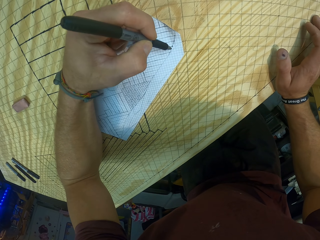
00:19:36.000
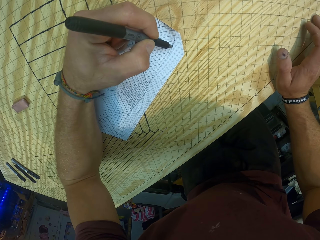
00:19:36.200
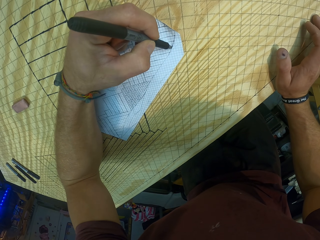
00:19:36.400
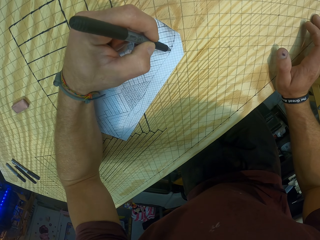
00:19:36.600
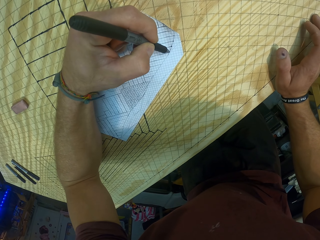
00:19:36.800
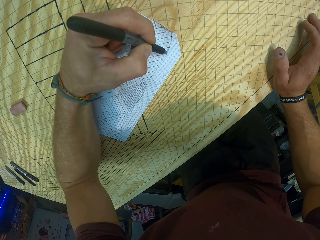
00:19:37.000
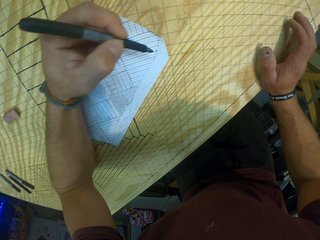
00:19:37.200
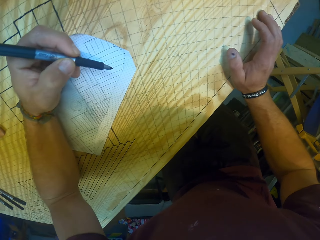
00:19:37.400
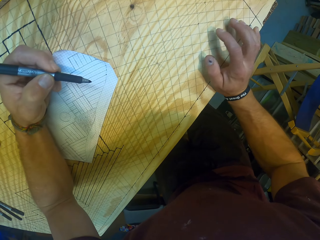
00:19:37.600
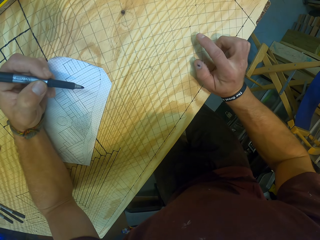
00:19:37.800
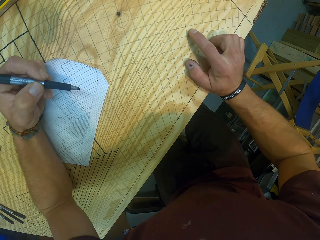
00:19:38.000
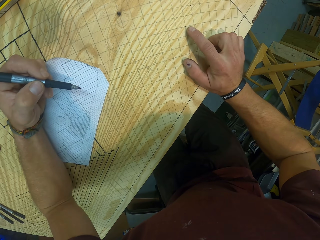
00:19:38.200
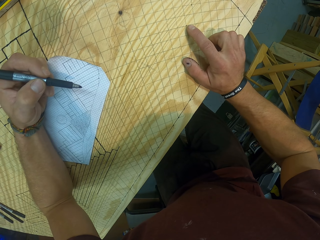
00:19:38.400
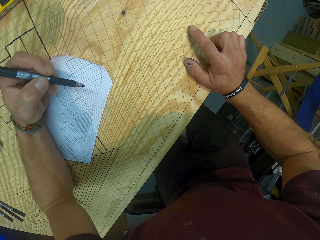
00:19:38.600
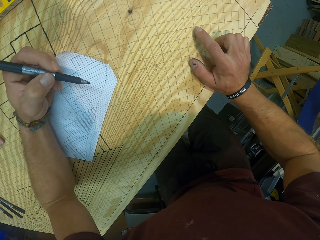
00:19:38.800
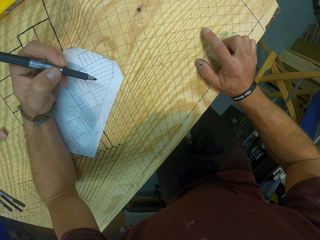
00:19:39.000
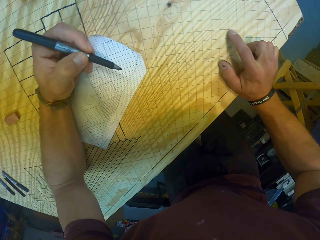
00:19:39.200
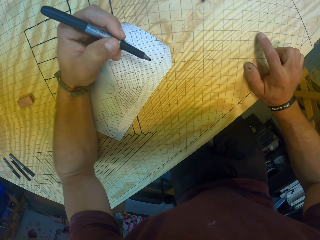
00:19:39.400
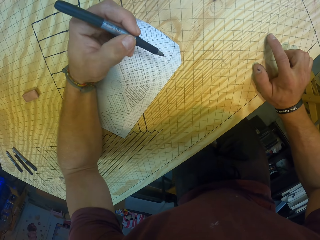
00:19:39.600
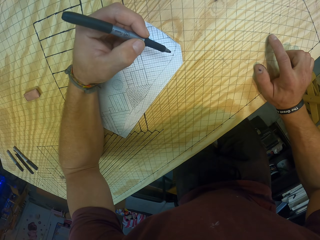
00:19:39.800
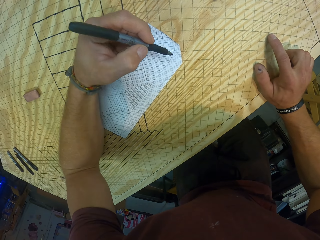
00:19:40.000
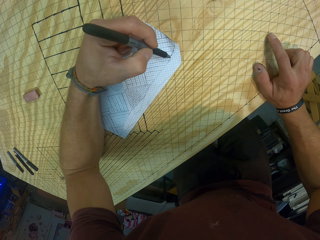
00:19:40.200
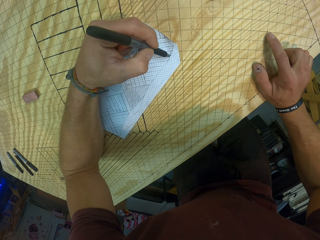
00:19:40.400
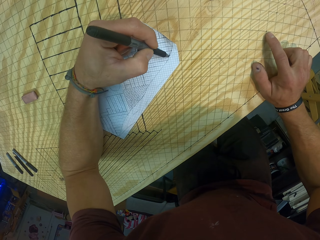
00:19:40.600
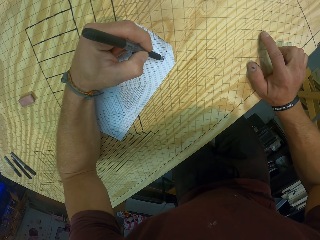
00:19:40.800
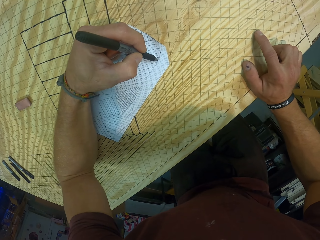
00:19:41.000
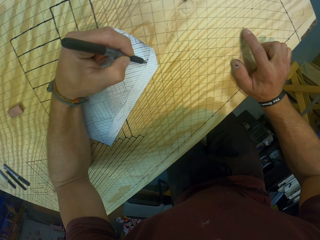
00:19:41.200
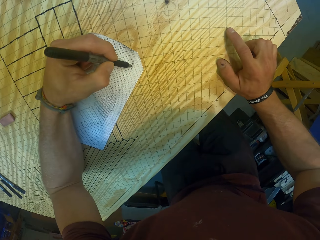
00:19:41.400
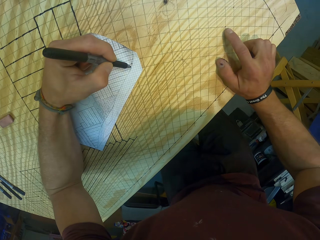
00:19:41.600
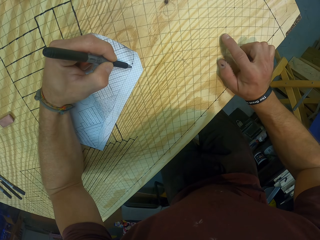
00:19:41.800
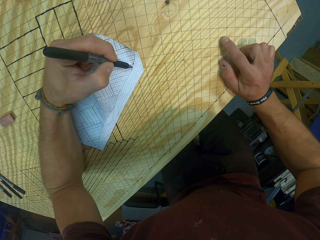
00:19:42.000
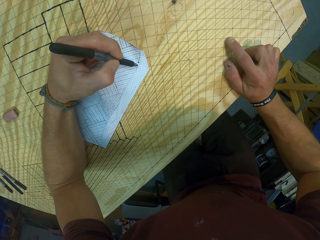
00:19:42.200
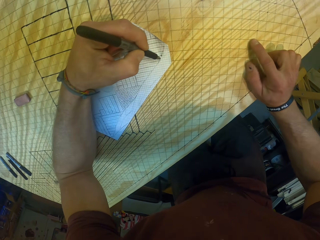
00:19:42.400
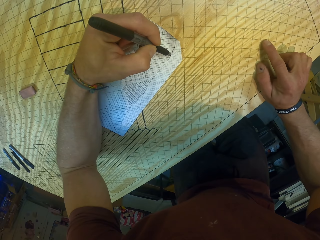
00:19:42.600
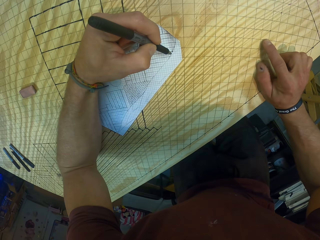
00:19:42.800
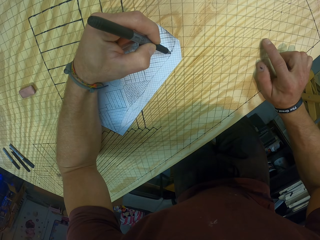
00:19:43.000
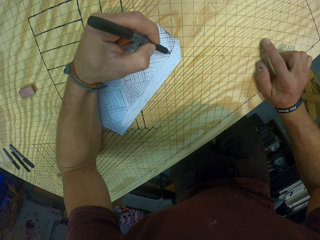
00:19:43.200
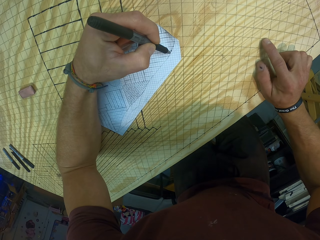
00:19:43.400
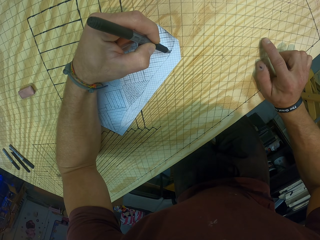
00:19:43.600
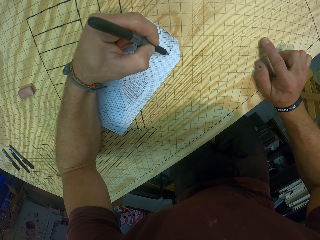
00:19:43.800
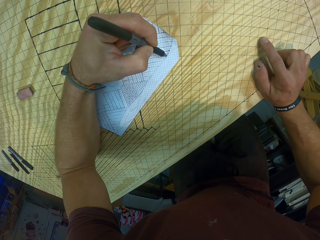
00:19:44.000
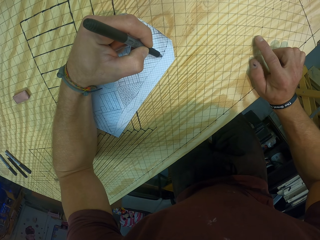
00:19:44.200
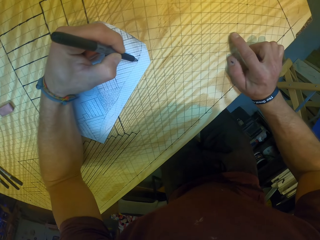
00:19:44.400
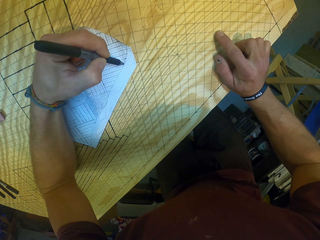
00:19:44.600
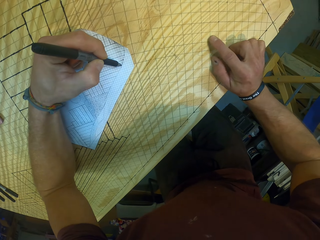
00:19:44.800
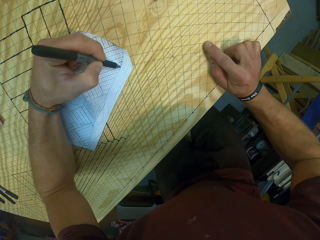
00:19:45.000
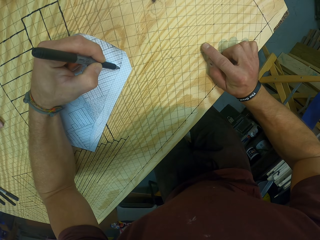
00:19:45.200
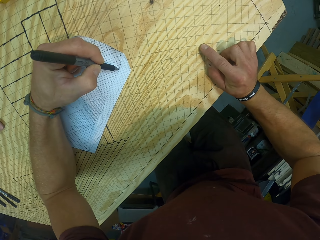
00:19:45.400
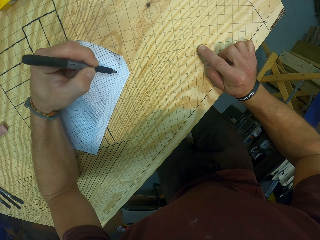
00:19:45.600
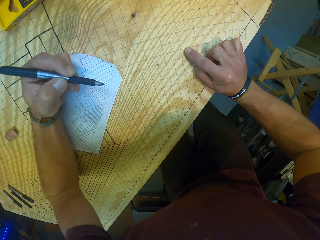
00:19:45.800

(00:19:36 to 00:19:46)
The camera wearer taps the drafting board with his right hand.

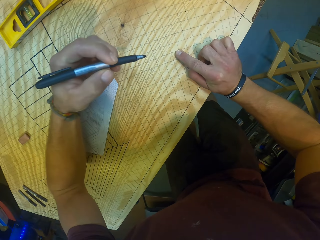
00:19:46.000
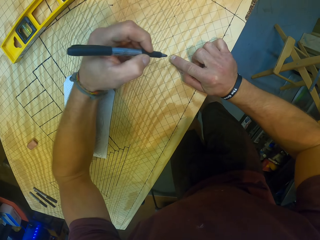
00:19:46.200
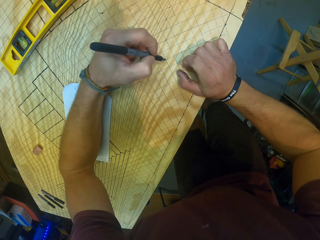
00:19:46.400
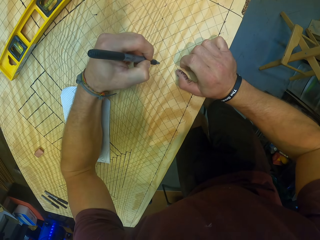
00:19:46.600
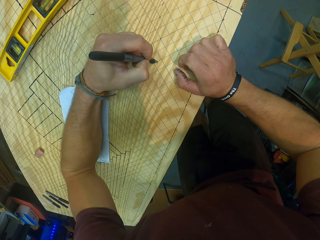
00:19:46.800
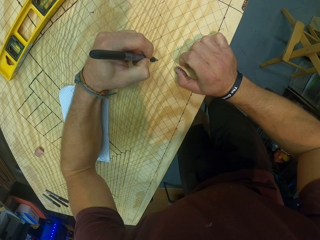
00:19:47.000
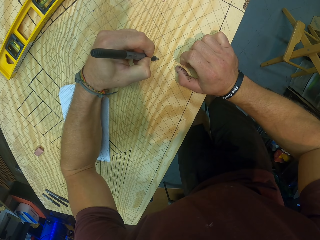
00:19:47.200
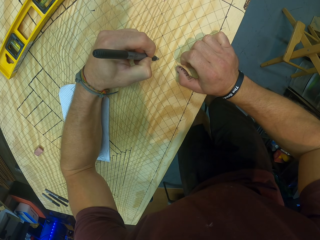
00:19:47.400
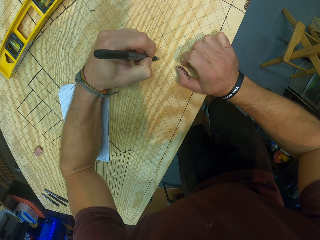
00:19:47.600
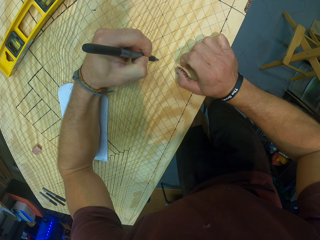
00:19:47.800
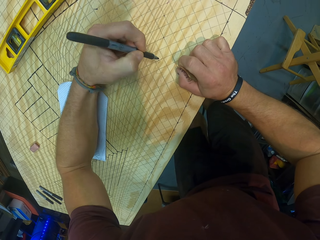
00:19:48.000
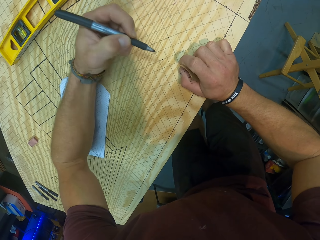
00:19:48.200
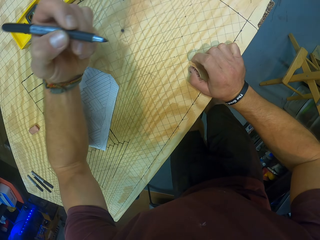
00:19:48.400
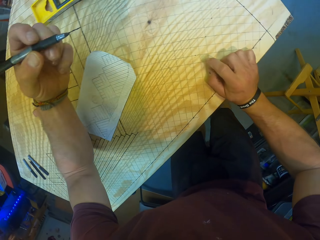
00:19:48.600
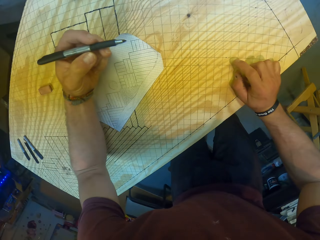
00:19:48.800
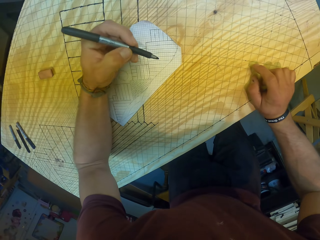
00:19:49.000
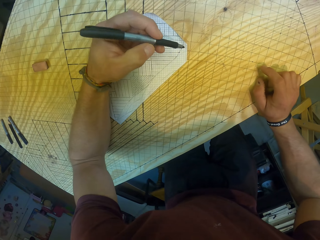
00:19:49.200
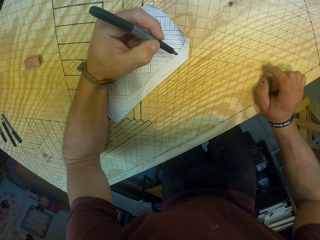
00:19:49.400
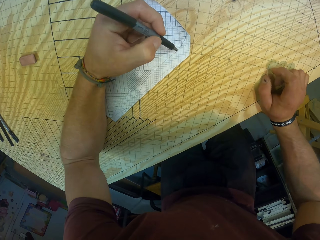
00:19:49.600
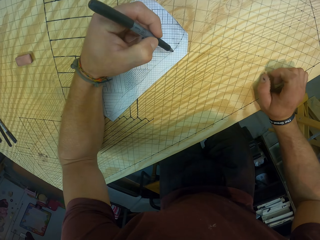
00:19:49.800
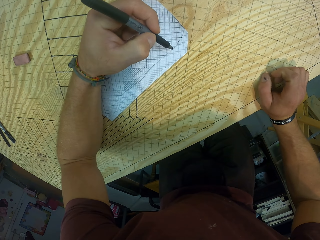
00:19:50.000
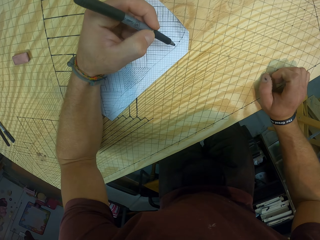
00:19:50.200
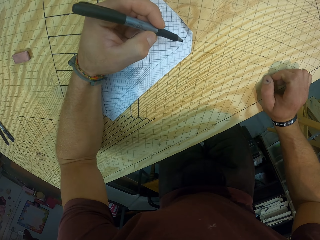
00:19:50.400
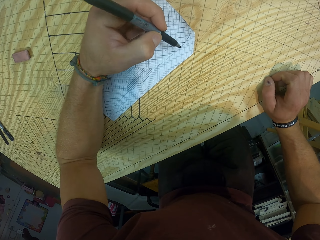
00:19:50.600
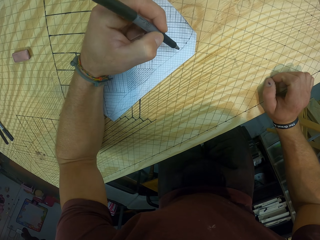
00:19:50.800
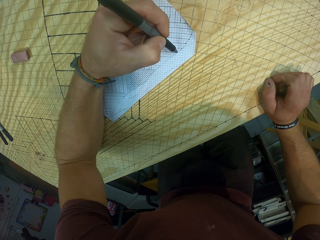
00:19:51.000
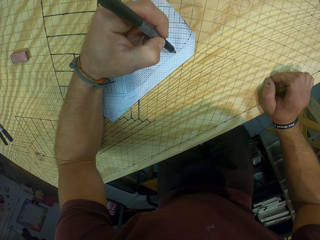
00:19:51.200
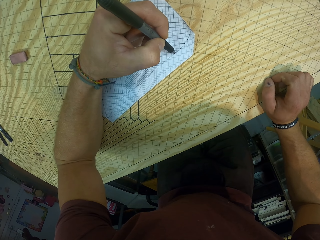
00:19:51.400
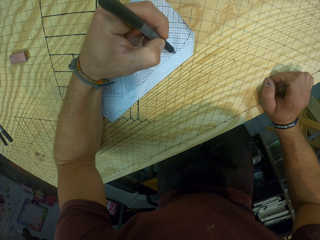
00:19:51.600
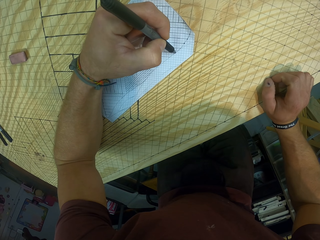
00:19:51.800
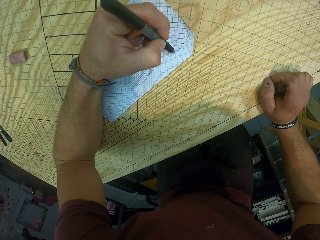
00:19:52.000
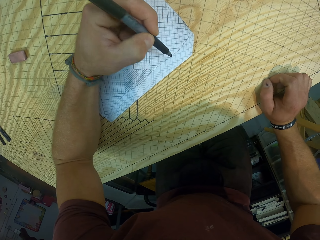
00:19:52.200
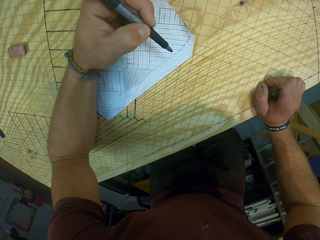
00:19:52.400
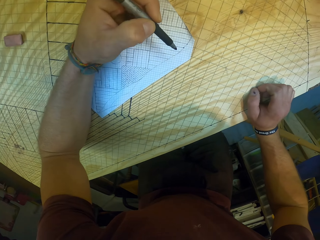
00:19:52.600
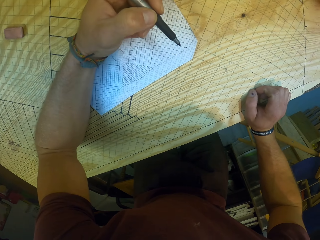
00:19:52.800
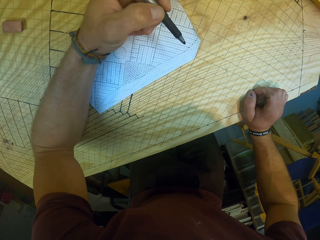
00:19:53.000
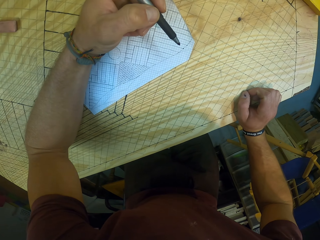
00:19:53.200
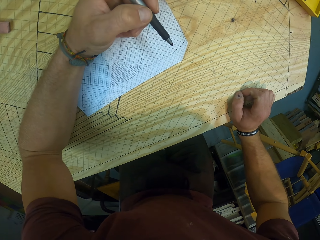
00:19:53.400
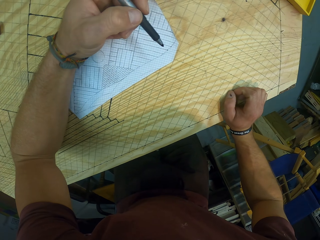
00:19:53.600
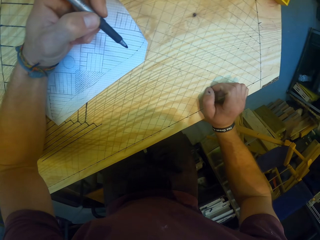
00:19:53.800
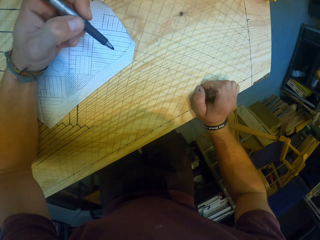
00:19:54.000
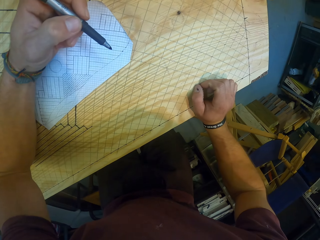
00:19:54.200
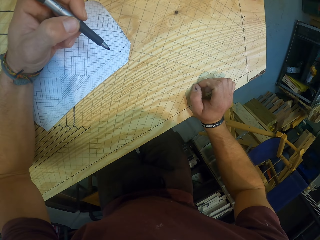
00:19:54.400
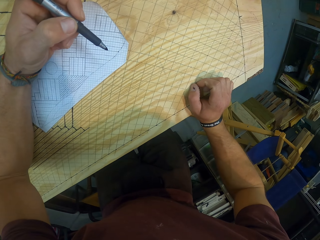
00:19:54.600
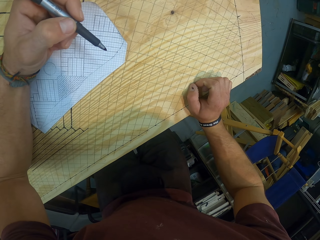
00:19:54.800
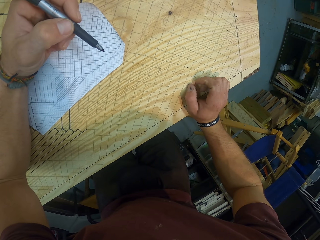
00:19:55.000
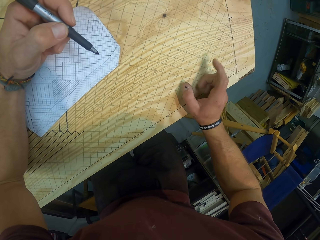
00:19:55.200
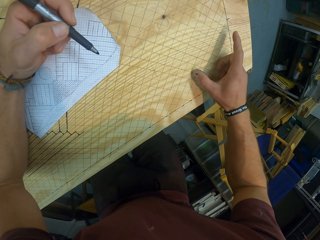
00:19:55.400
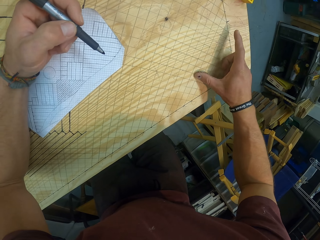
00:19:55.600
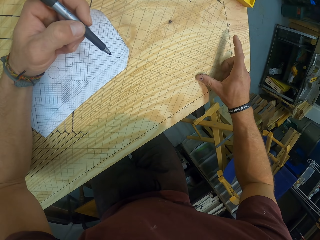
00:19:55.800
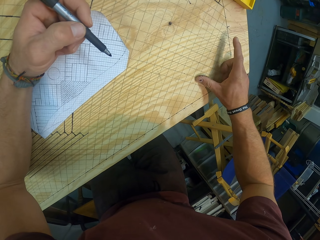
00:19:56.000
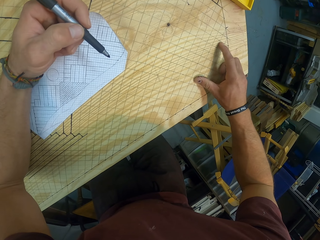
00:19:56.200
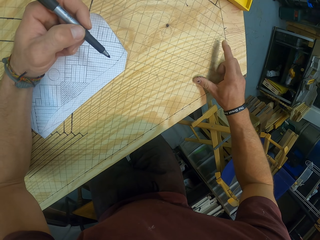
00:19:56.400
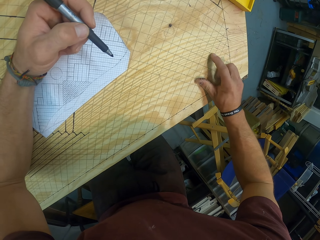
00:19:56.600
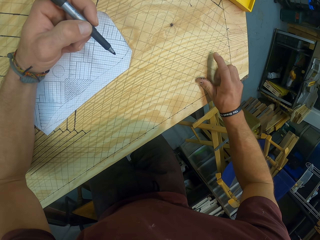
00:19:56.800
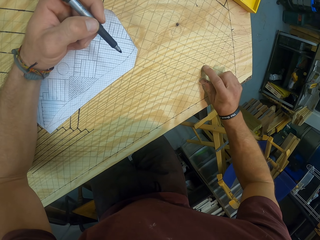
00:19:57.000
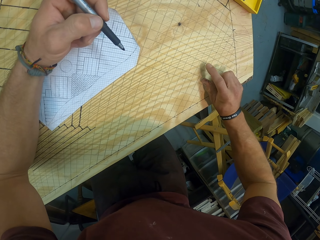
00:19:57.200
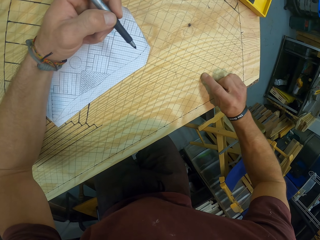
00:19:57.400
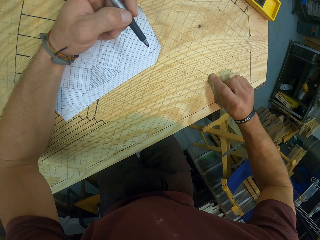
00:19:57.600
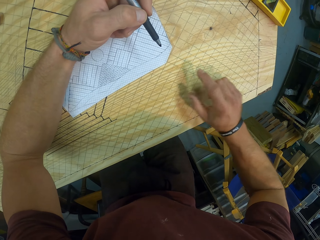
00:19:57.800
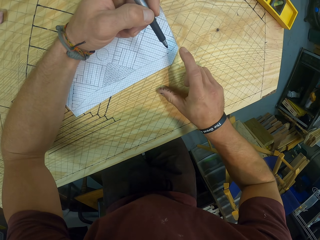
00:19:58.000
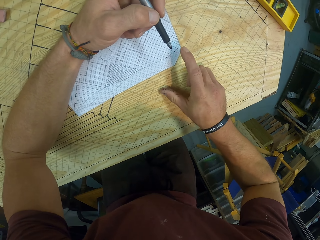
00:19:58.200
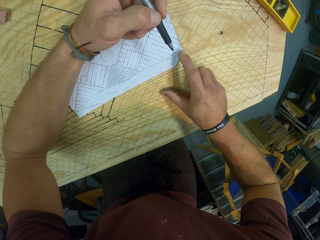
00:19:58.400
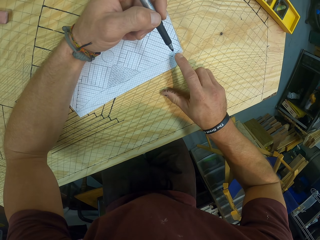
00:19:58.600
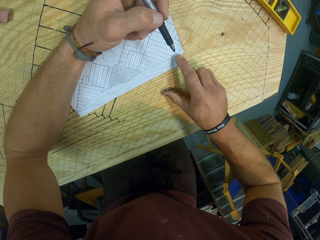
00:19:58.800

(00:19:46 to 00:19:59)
The camera wearer makes a mark on the drafting board with the pen in his left hand. He makes a mark on the paper on the drafting board with the pen in his left hand. He taps the drafting board with his right hand.
